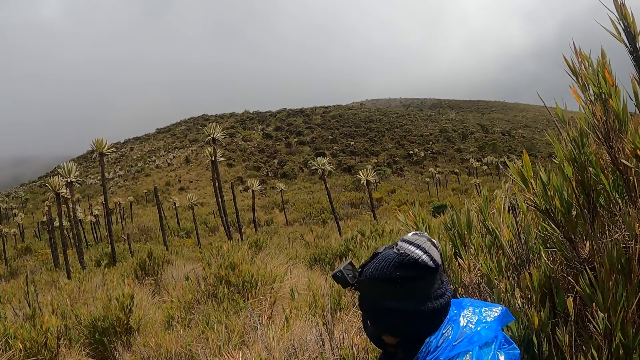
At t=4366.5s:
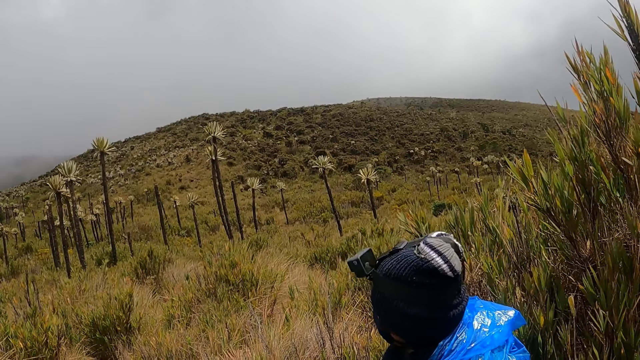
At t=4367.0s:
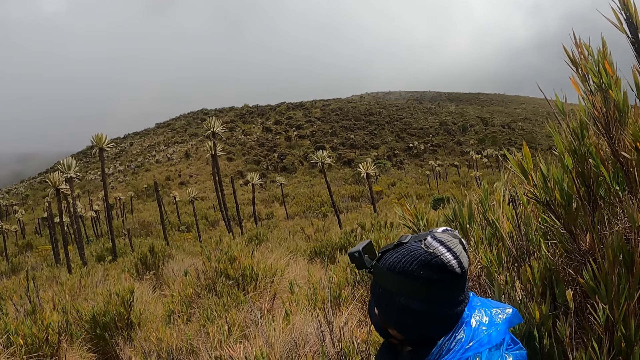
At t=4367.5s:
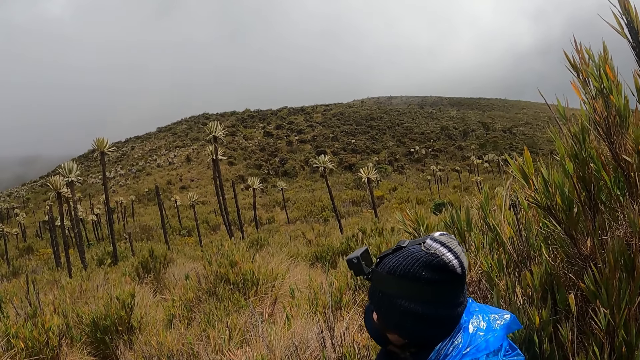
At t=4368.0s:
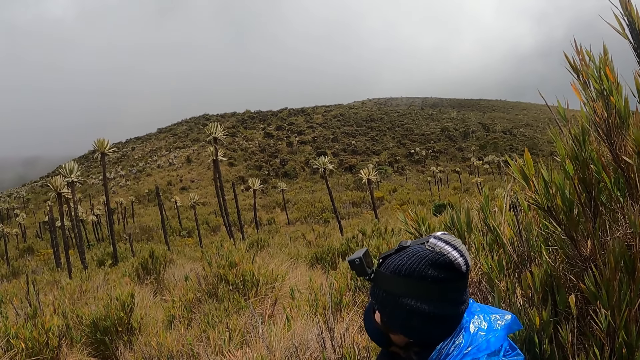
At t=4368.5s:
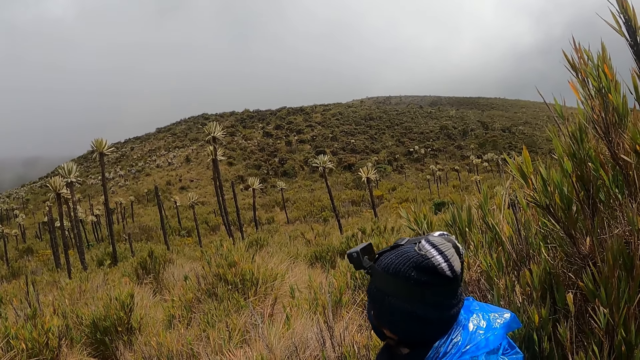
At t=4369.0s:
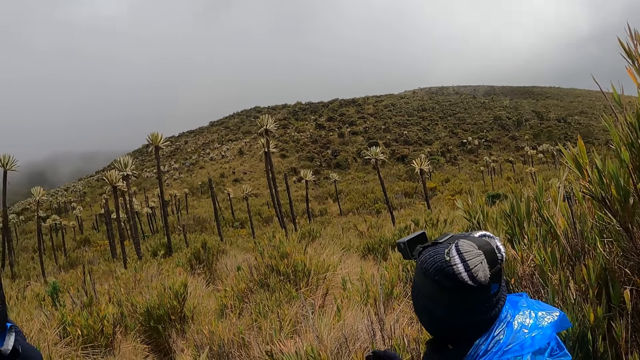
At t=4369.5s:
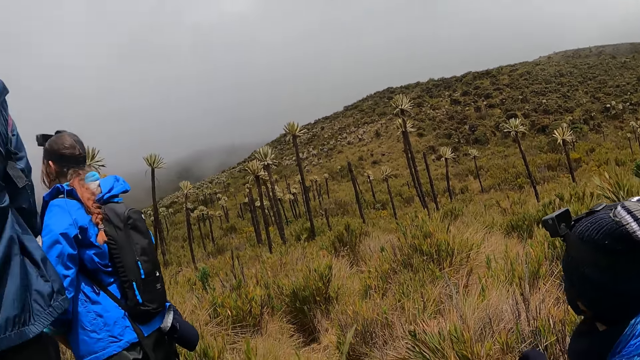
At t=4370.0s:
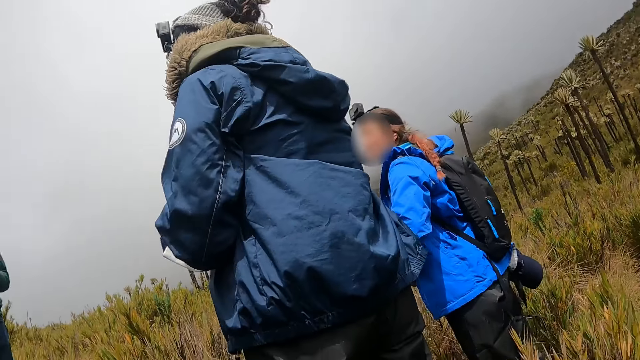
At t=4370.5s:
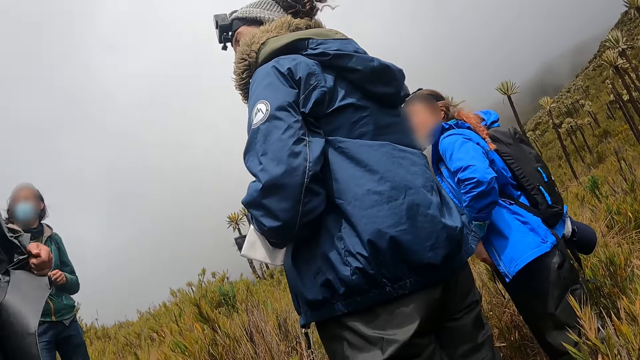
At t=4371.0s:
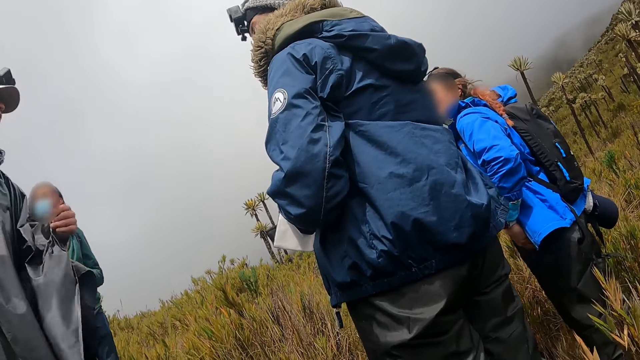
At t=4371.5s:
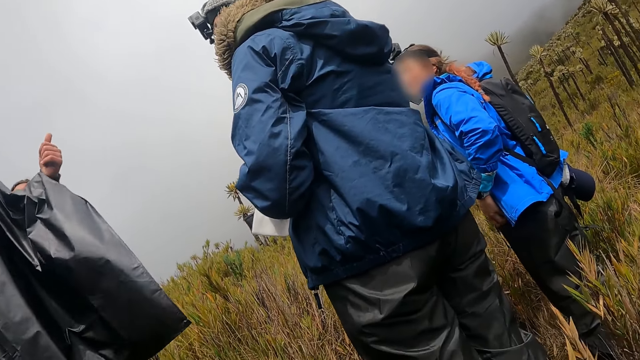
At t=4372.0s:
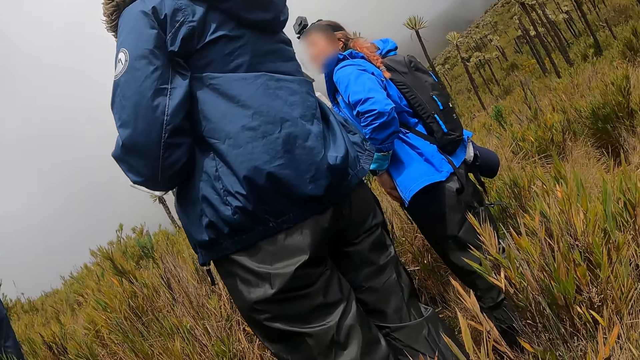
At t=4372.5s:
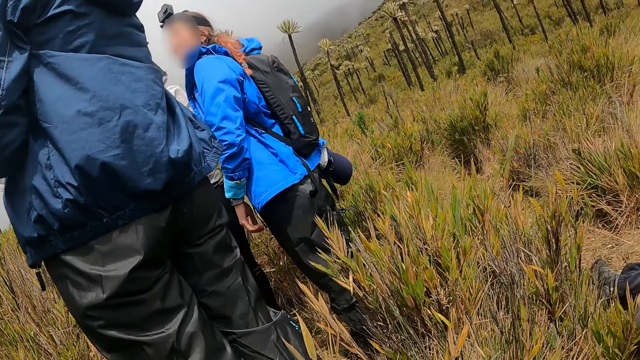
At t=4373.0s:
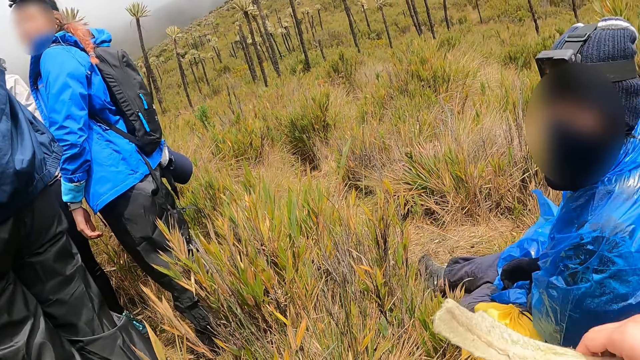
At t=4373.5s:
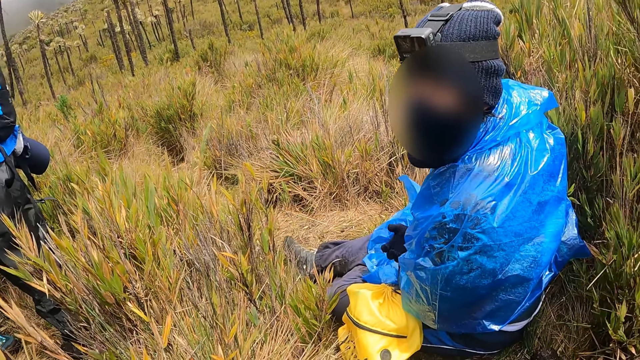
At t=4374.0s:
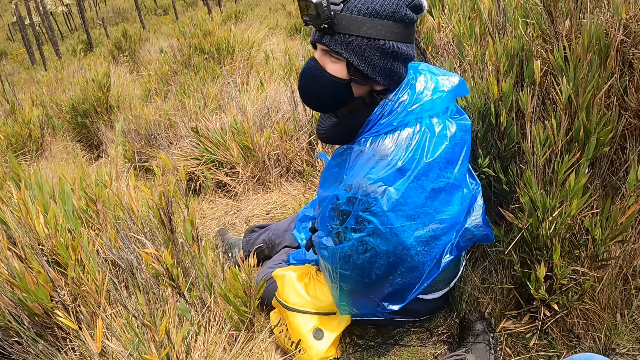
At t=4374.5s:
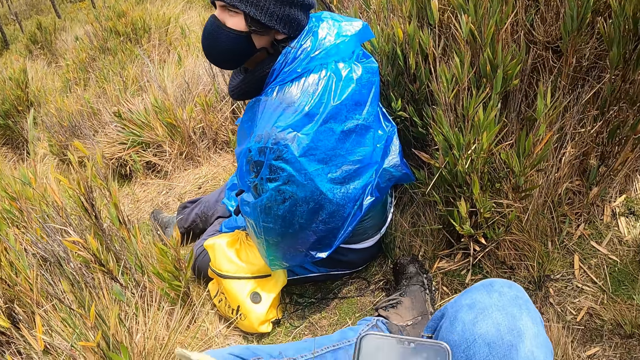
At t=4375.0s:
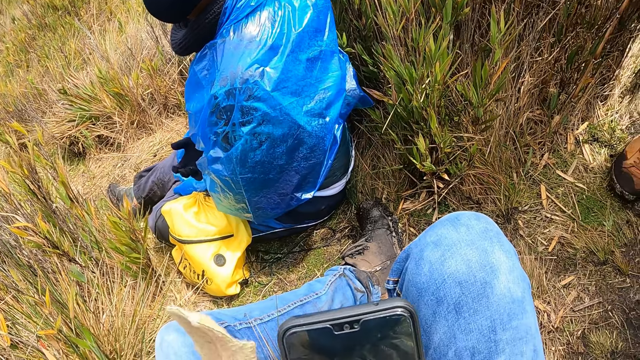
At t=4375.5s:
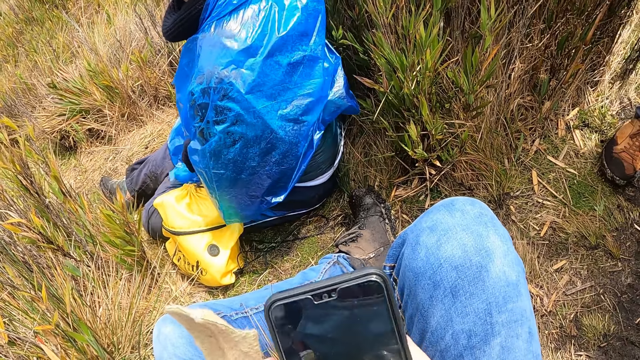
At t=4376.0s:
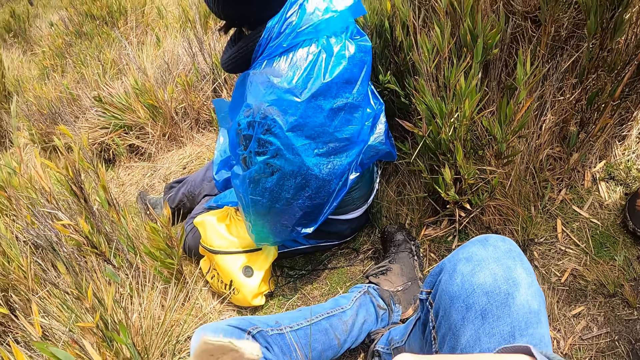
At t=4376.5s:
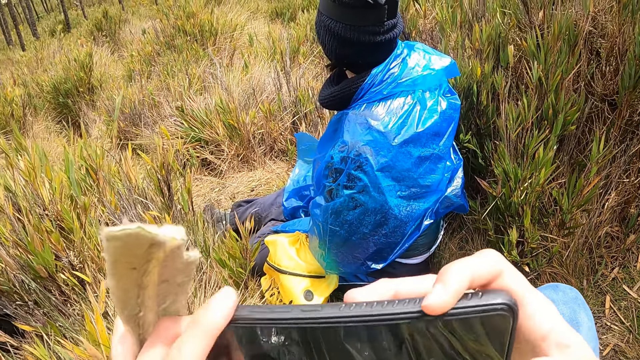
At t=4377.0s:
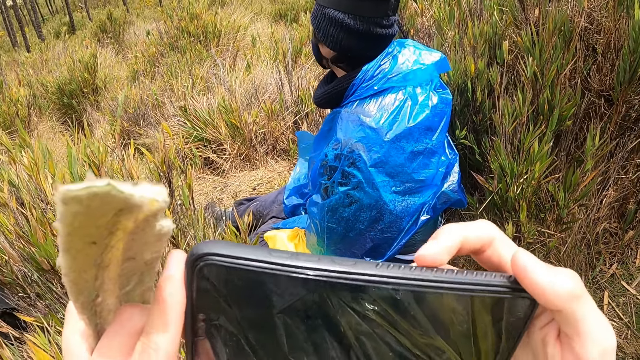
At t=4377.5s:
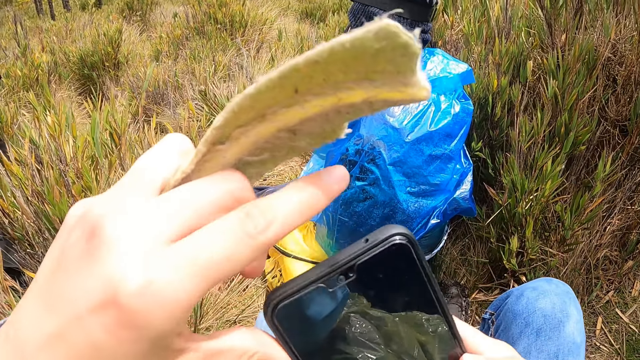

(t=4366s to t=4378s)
A man converses with a woman, another woman and another man. The camera wearer operates a phone with both hands. They take out the phone.

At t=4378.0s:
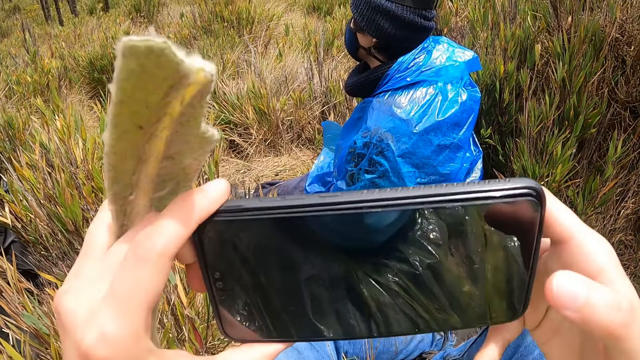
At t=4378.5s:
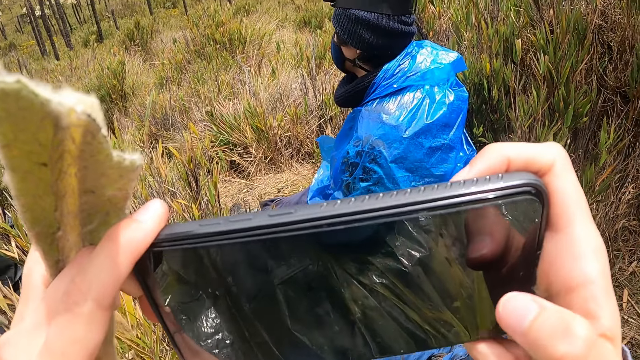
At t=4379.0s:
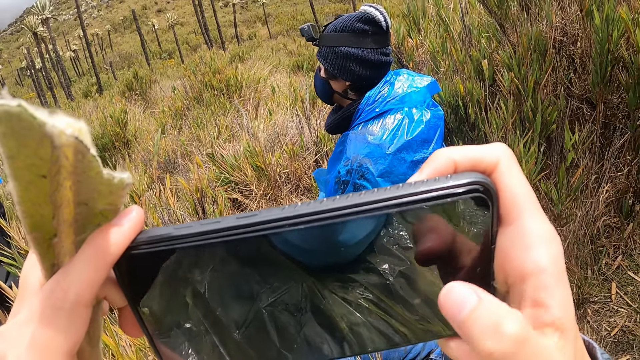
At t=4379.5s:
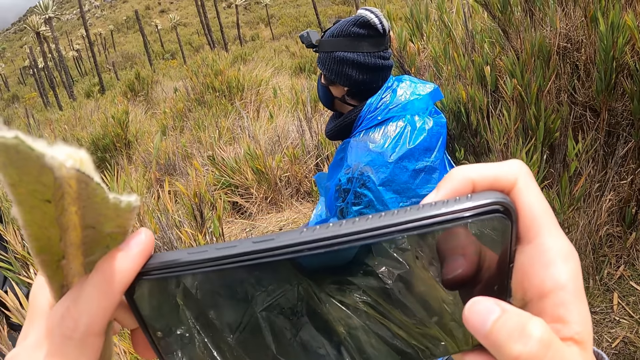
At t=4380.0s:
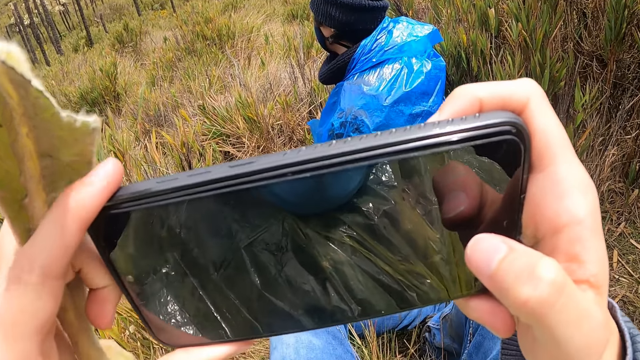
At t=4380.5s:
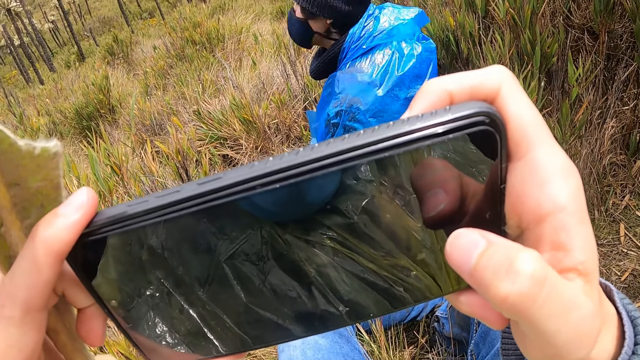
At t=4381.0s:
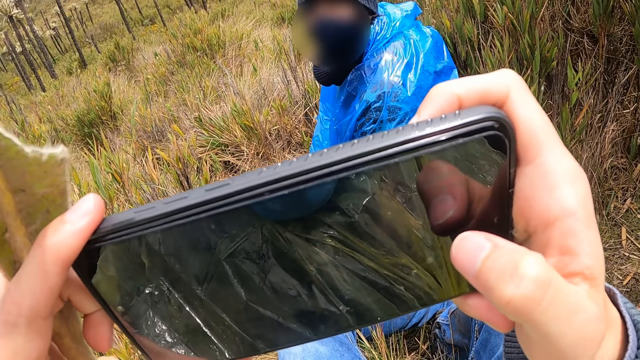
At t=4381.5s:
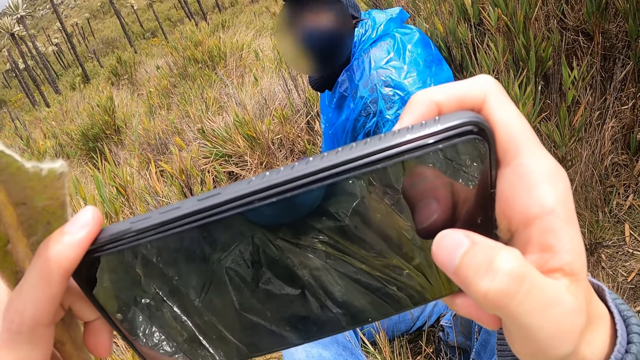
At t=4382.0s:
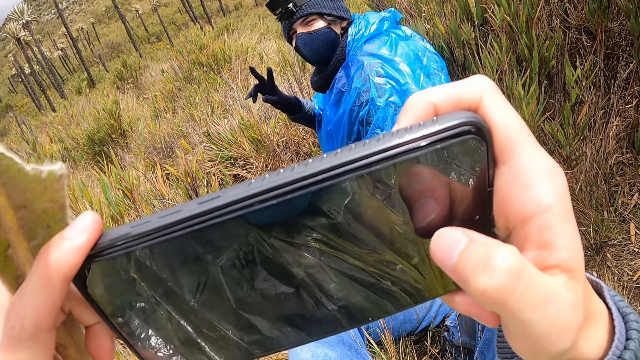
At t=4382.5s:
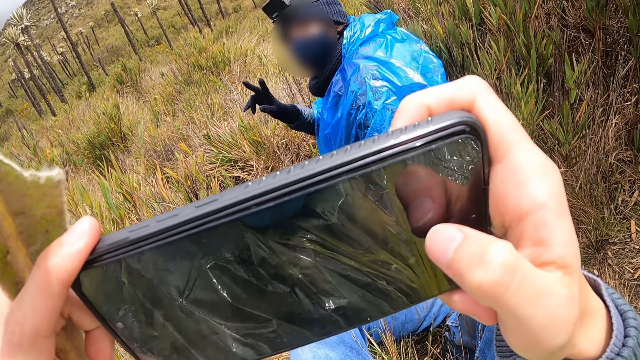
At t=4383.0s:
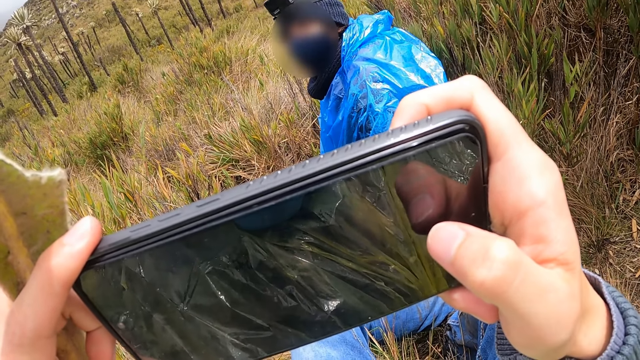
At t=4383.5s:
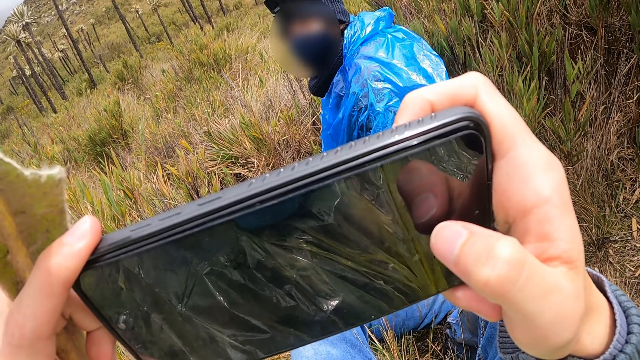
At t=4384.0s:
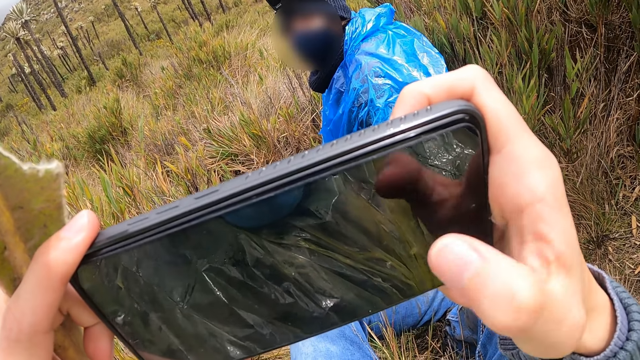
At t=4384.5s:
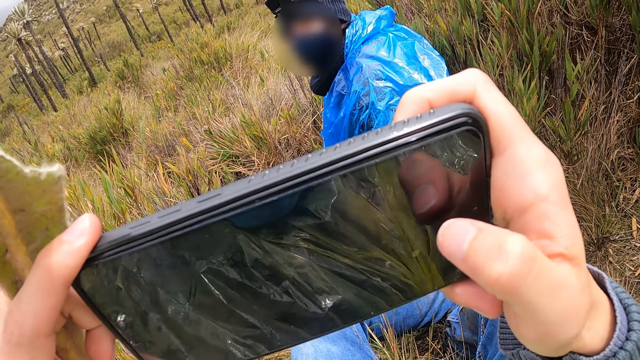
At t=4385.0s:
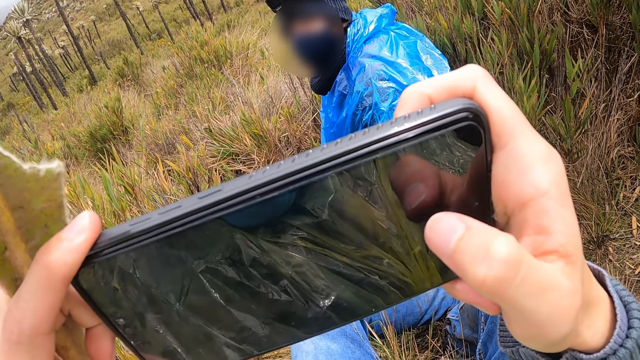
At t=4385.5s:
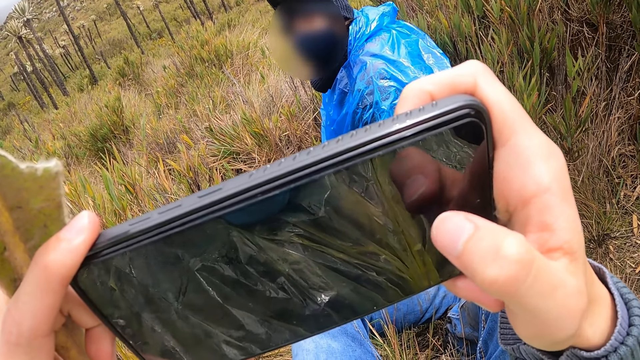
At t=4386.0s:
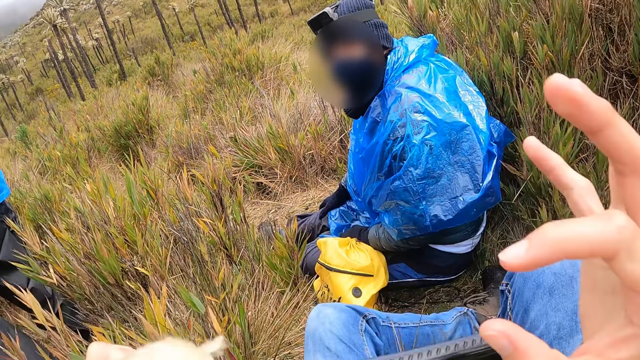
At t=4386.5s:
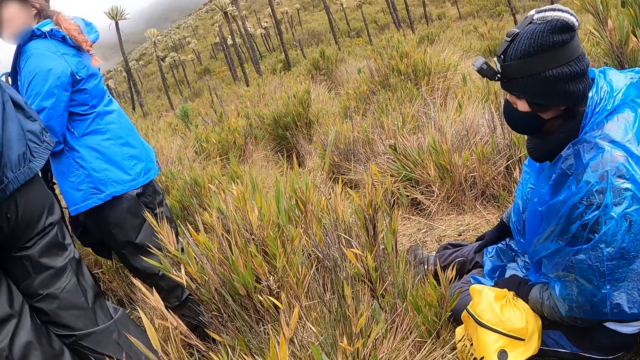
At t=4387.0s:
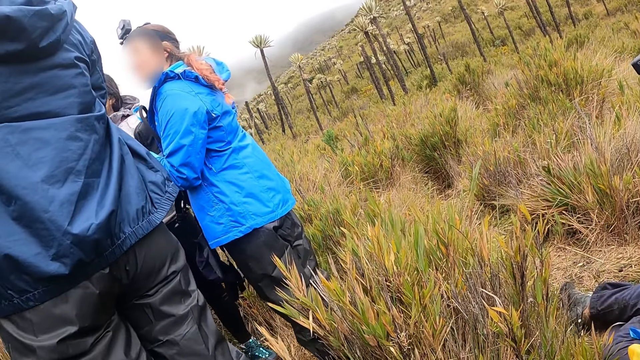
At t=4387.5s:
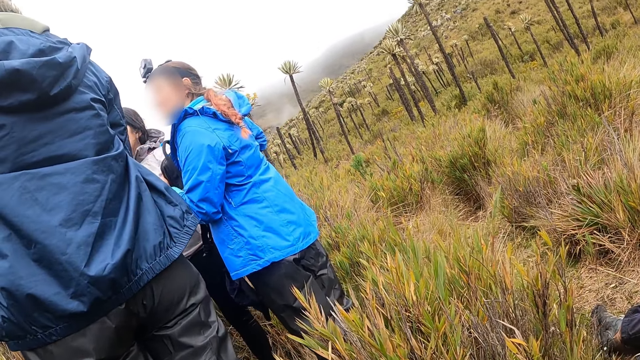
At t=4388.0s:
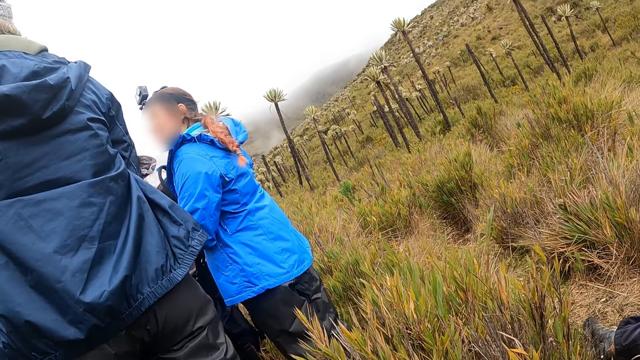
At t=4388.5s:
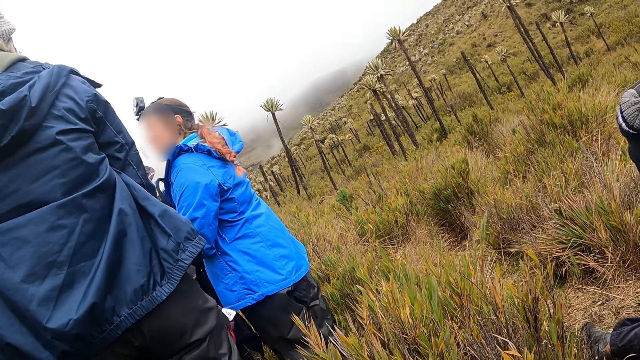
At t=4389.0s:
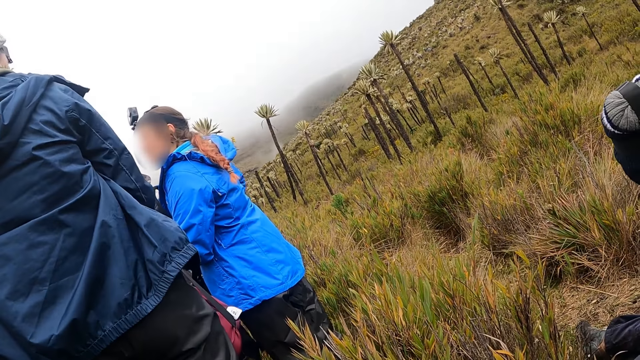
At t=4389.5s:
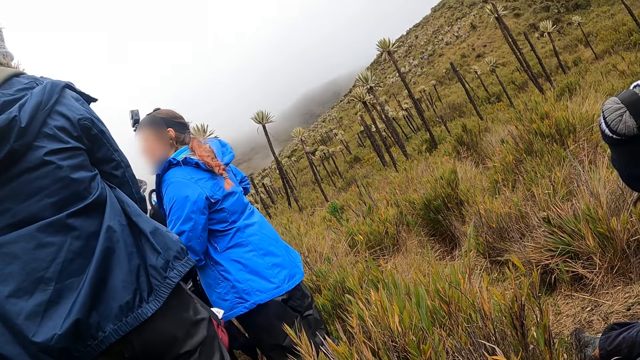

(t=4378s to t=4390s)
The camera wearer takes a picture of a man. The man converses with the camera wearer. The camera wearer looks around.
